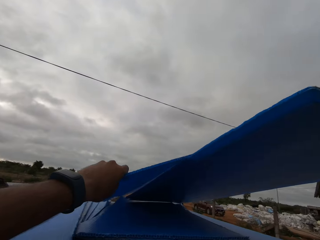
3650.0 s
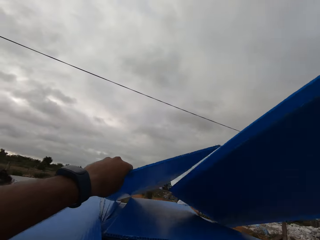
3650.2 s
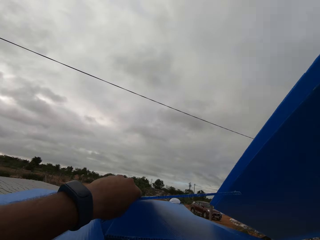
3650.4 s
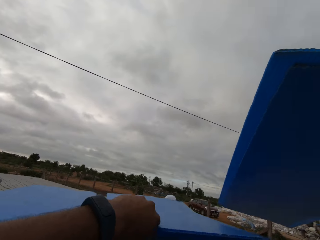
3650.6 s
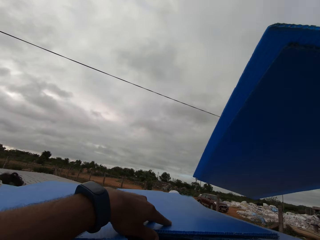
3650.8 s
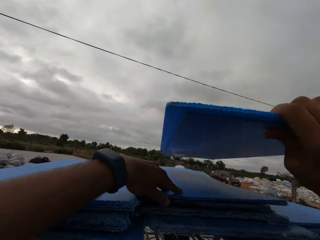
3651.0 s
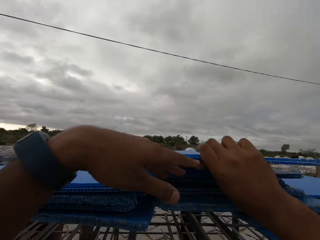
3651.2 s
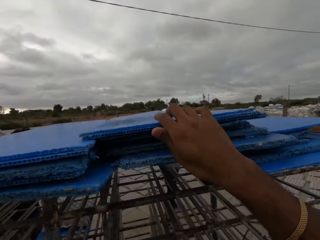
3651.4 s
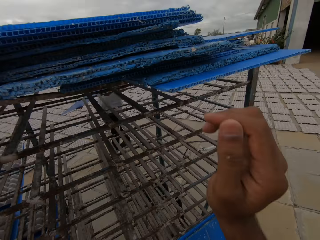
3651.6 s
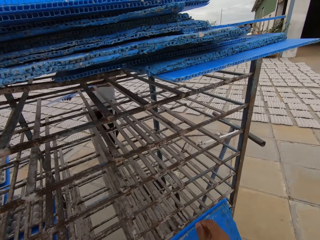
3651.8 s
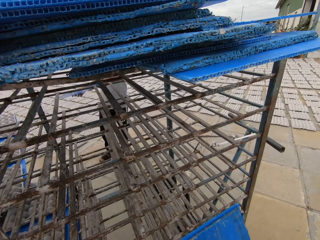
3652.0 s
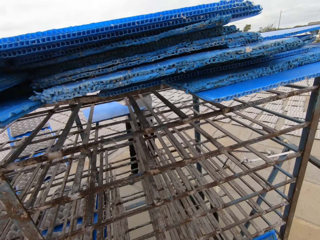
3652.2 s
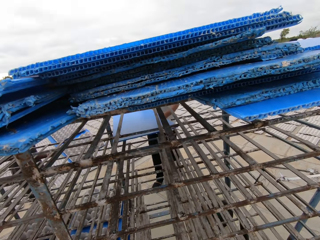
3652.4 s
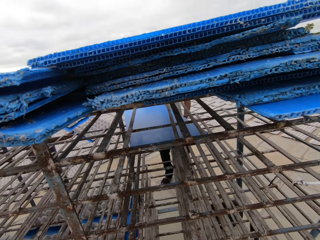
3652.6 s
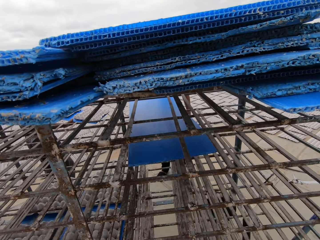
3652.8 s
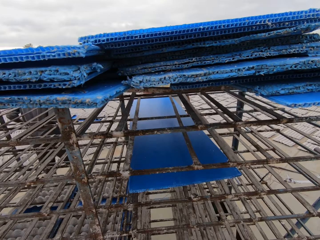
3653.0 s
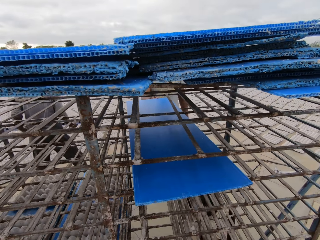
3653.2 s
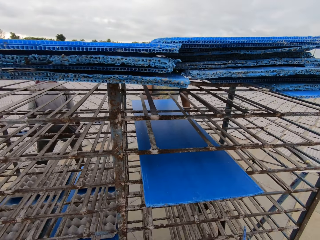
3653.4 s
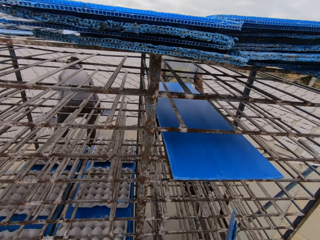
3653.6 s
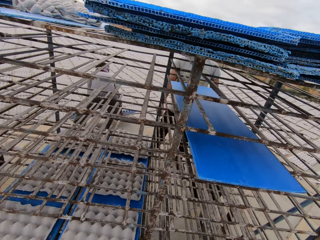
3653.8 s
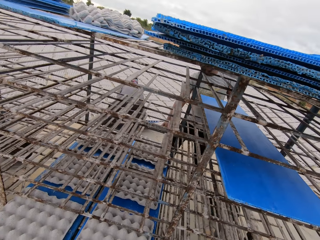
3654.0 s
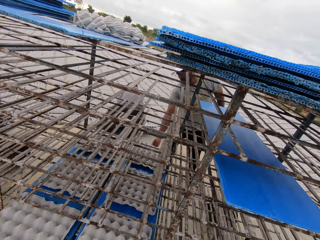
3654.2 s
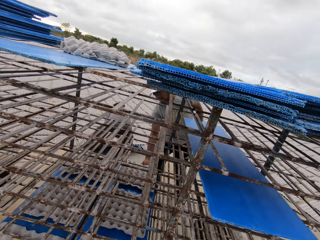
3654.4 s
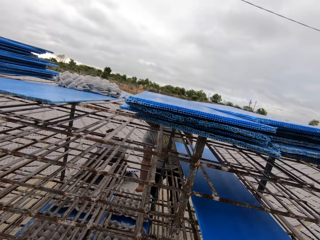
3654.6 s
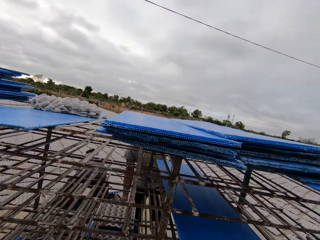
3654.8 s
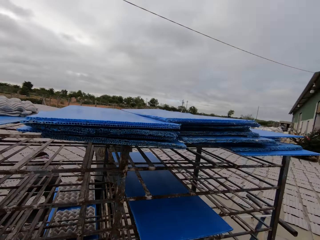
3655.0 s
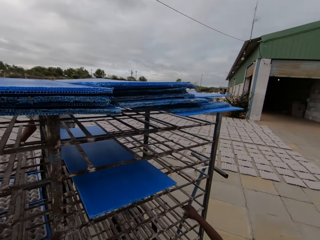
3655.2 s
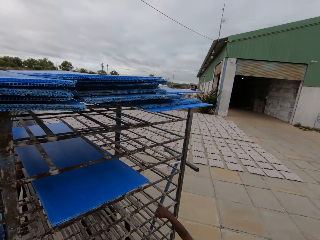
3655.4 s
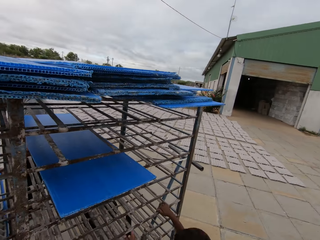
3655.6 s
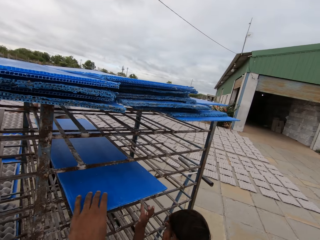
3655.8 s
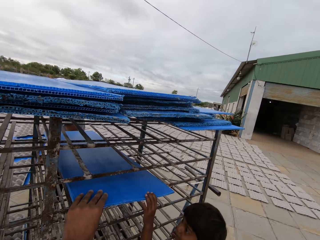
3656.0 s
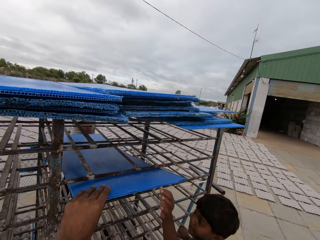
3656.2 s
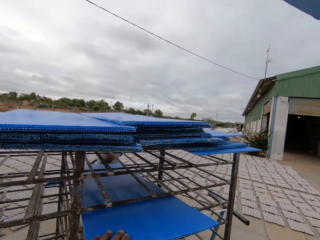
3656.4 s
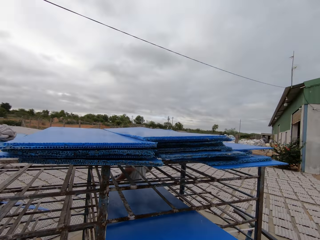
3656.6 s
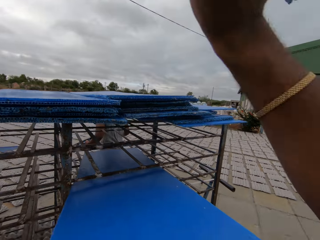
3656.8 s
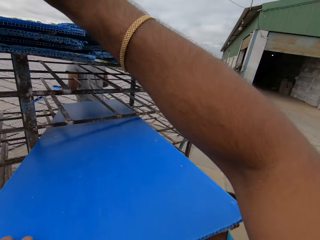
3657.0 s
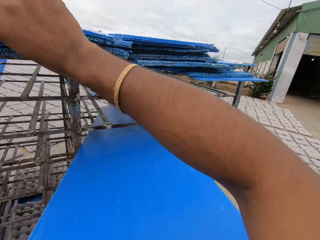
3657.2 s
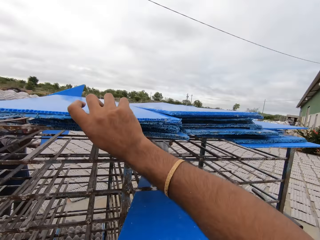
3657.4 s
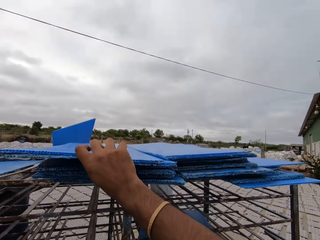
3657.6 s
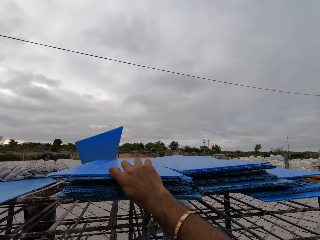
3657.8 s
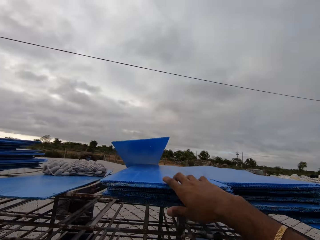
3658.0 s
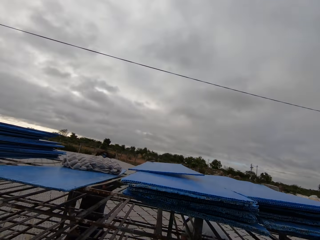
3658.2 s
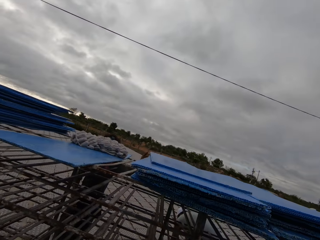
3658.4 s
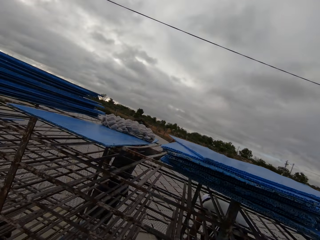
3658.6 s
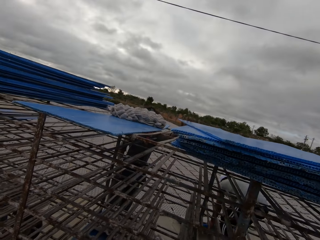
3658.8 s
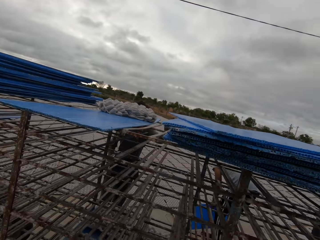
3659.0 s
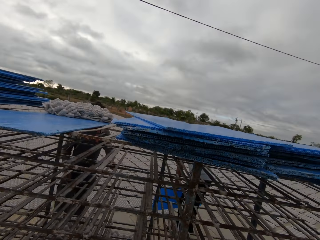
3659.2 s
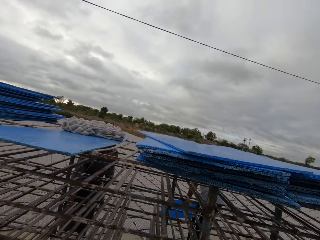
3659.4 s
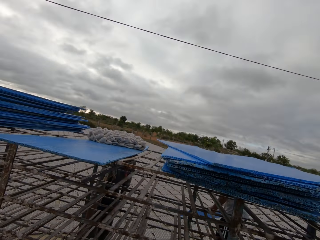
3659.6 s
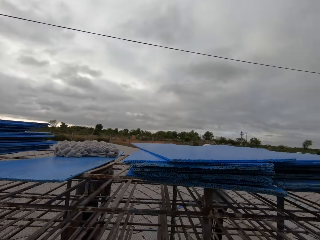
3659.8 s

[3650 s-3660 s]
The camera wearer rearranges some plastic trays on the trolley with his hands. He picks up egg caskets. A man picks up a plastic tray from the trolley with his hands. Another man puts the plastic tray in the trolley with his hands. The first man pours the crates on the plastic tray on the ground with his hands. The other man pulls out a tray from the trolley with his right hand. A boy holds the trolley with his right hand. The camera wearer pulls out the tray in the trolley with his left hand. The boy touches the tray in the trolley with his left hand. The camera wearer arranges the egg caskets on the trolley. He places some plastic trays on the plastic trays on the trolley with his right hand. The first man places a plastic tray in the plastic trays on the trolley with his left hand.

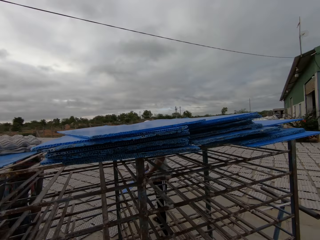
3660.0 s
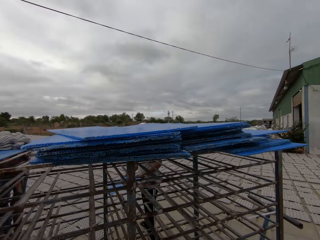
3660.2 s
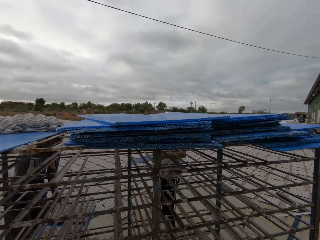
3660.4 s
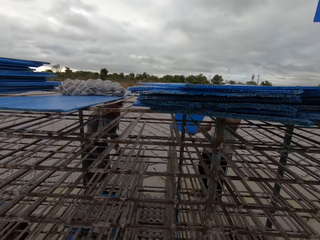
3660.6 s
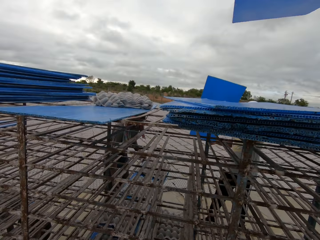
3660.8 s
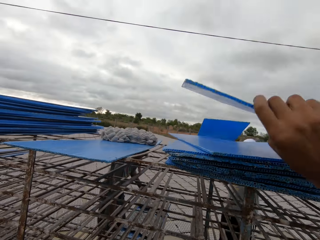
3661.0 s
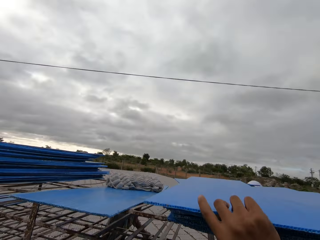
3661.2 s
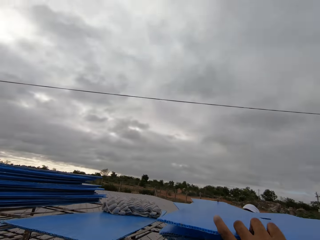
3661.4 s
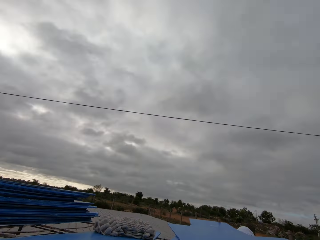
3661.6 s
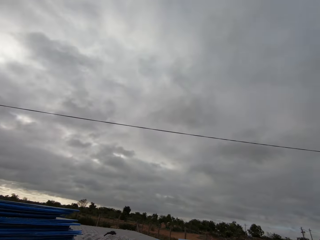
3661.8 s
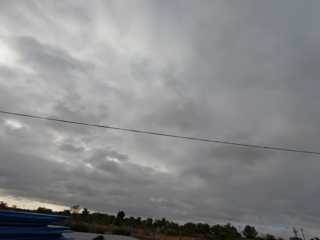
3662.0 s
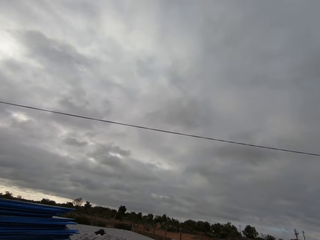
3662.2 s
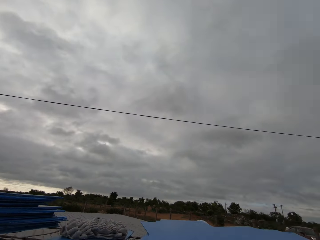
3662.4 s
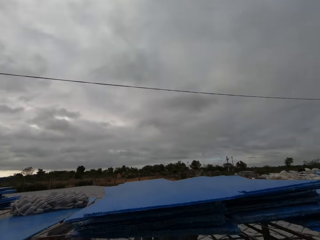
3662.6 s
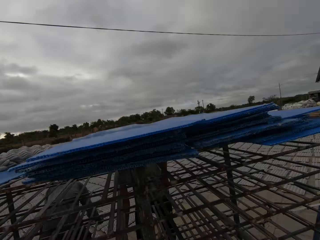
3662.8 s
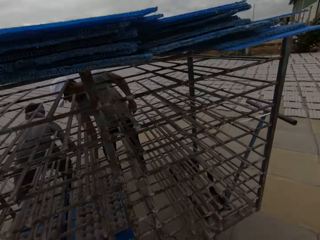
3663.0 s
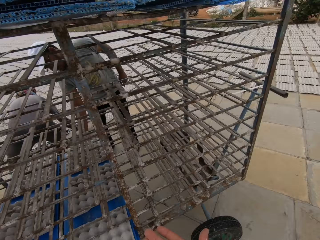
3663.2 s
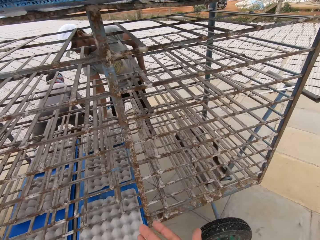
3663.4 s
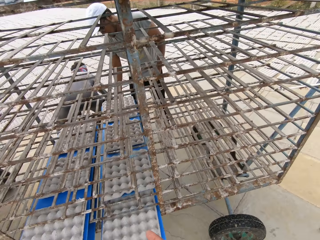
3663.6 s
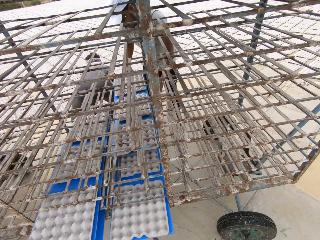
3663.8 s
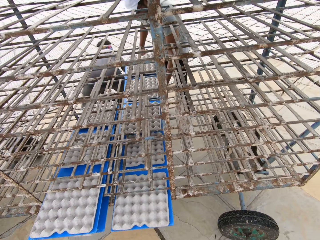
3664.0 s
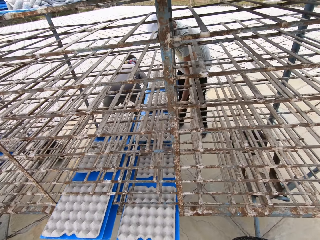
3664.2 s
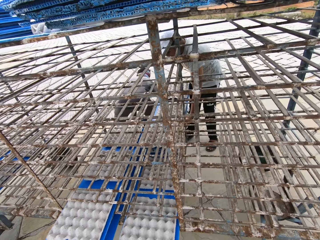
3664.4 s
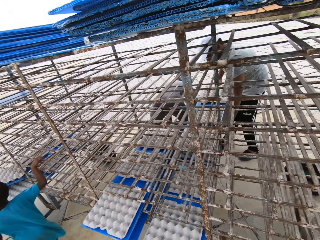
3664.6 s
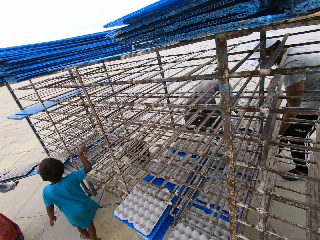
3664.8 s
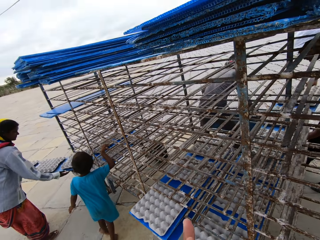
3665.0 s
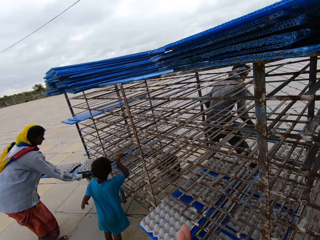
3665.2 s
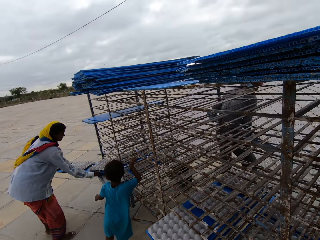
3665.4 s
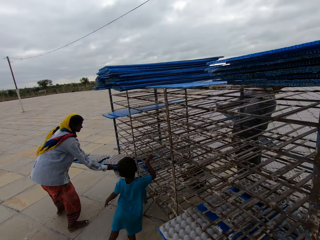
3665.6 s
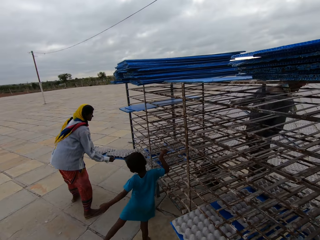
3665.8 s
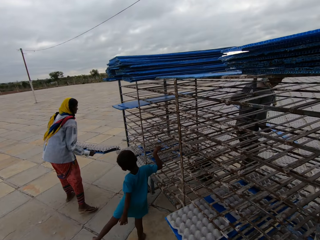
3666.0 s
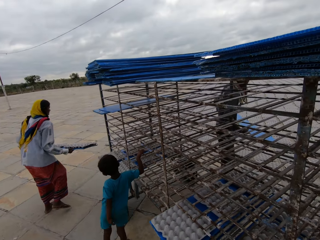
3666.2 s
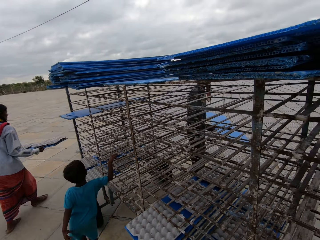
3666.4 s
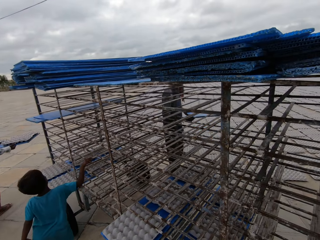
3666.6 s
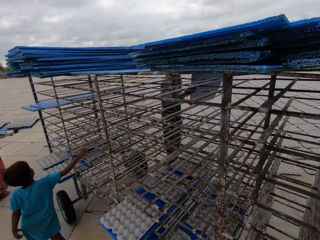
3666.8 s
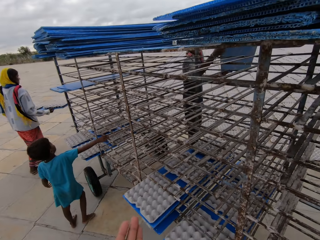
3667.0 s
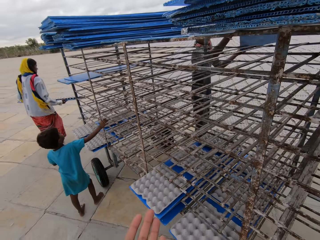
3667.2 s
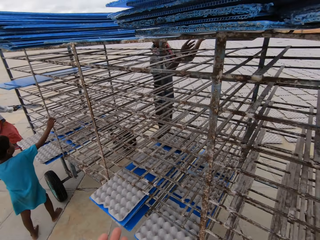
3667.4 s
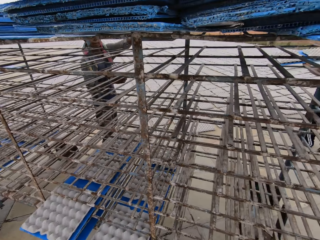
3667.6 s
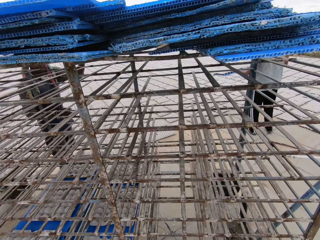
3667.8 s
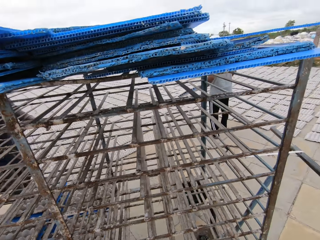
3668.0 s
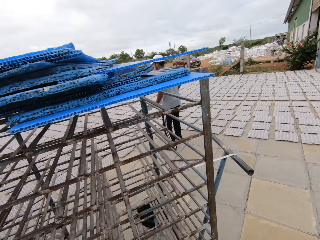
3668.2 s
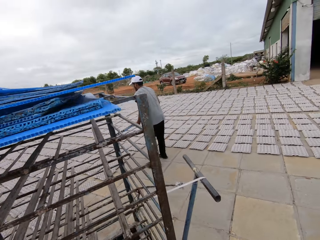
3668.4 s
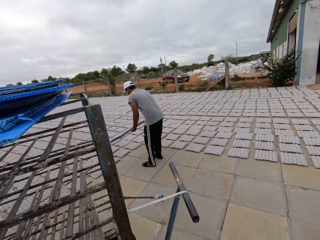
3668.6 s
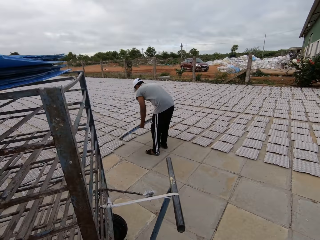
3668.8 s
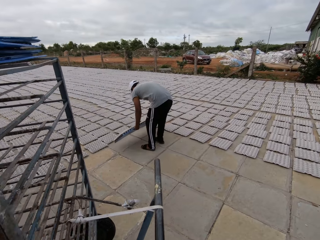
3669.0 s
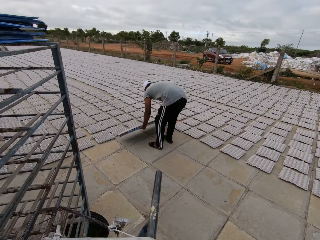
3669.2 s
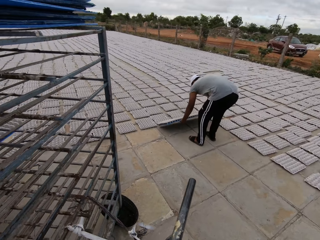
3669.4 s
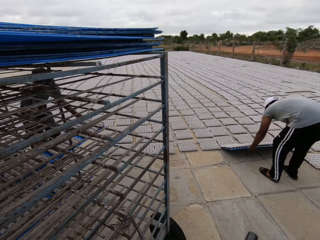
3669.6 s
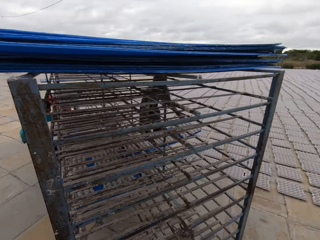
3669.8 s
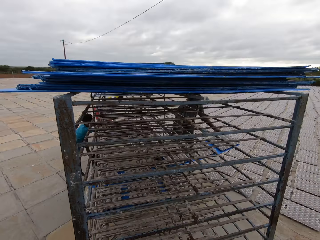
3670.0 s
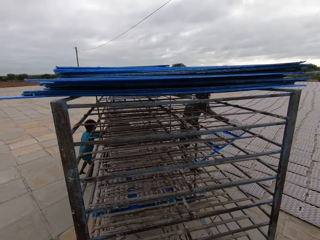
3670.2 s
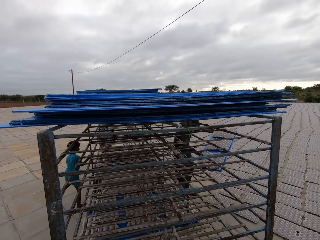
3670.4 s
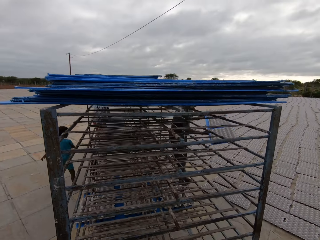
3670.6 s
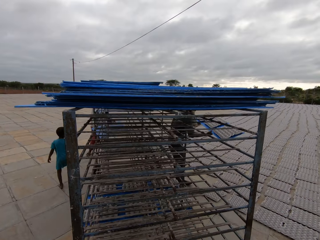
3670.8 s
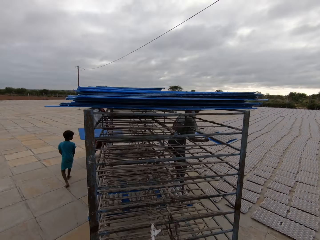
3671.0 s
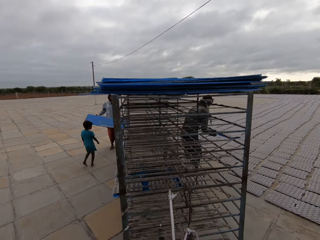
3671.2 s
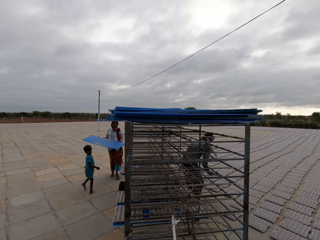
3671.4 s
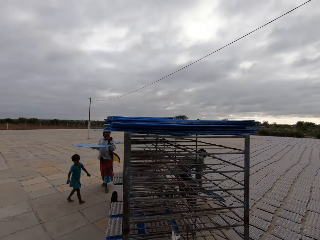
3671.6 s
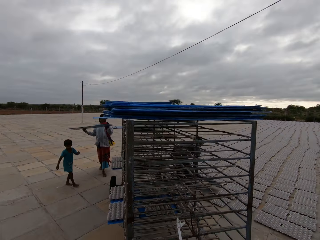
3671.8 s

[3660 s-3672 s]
A man pulls out a plastic tray from the trolley with his left hand. The camera wearer places the plastic tray on the plastic trays on the trolley with his right hand. The man pours the crates on the plastic tray on the ground with his hands. Another man pulls out a plastic tray from the trolley with his right hand. The other man holds the plastic tray with both hands. A boy holds the trolley with his right hand. A woman pulls out a plastic tray from the trolley with her left hand and holds the trolley with her right hand. The first man puts the plastic tray in his hands on the trolley. The camera wearer walks inside a factory. The other man places the plastic tray on the ground with both hands. The first man pulls out a plastic tray from the trolley with his hands.
